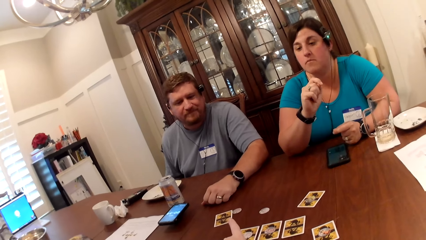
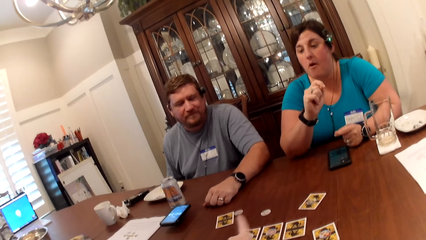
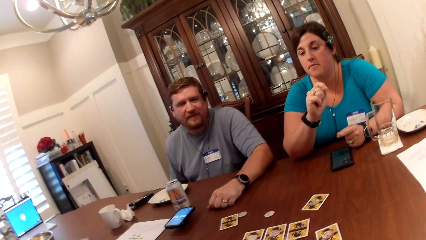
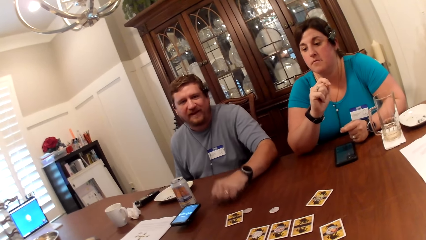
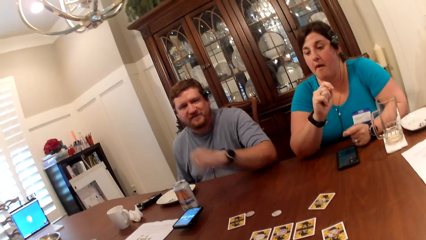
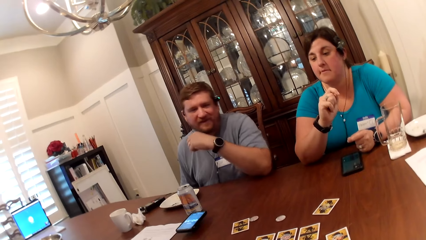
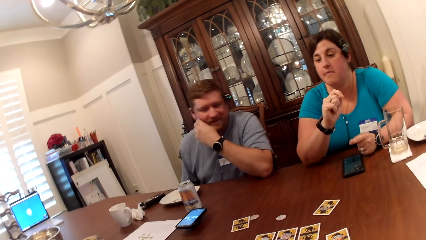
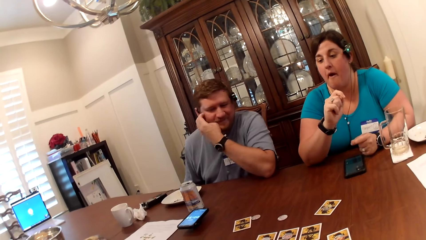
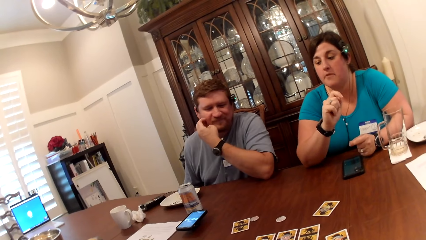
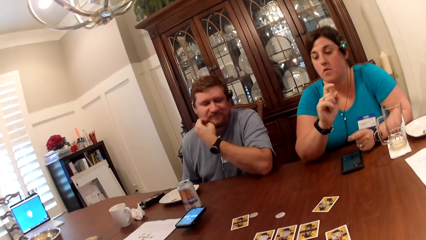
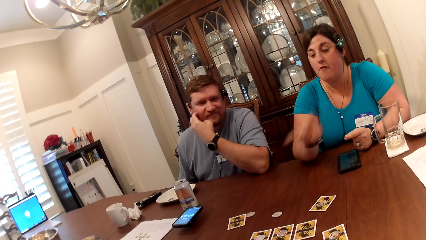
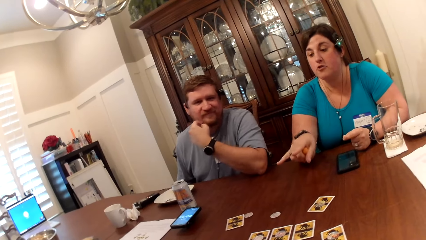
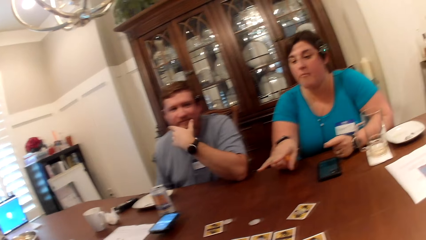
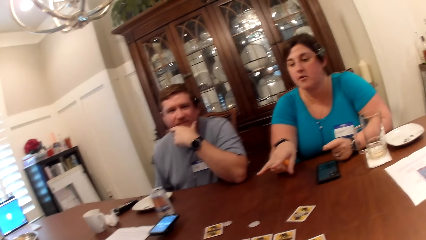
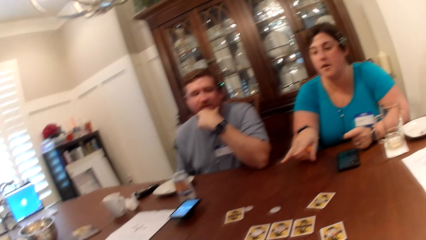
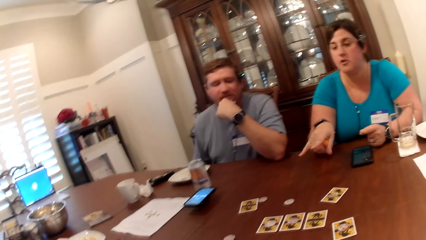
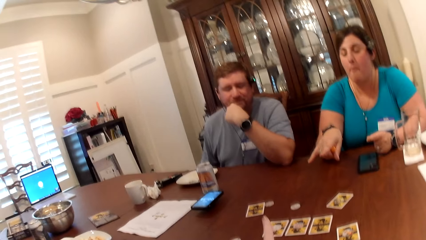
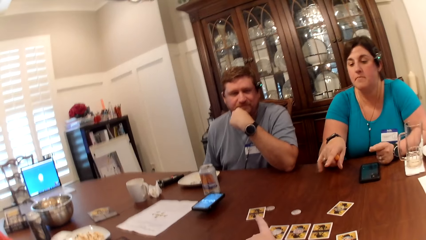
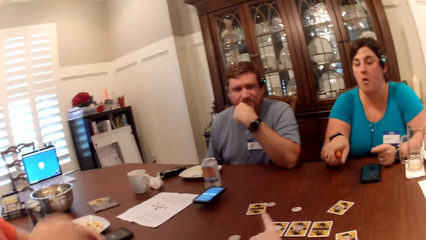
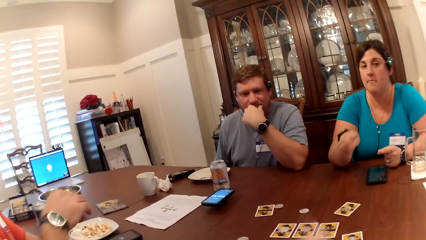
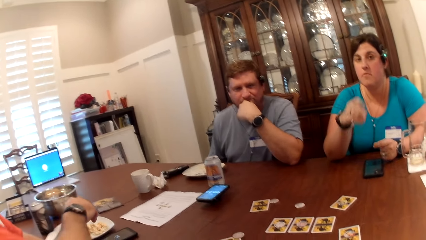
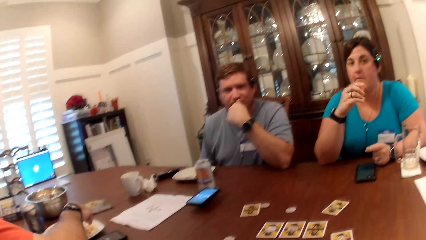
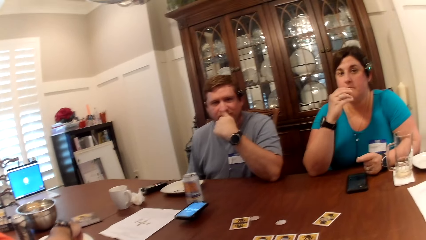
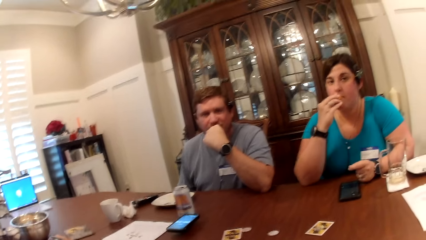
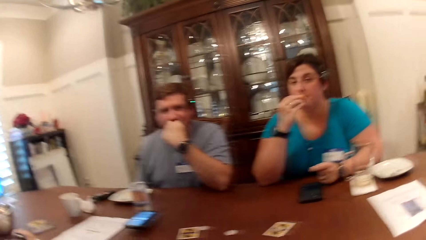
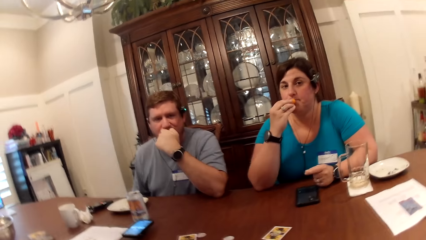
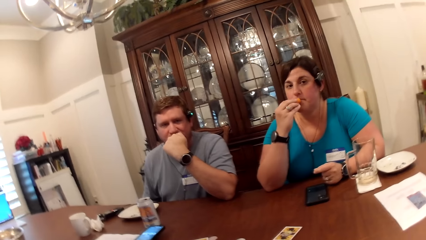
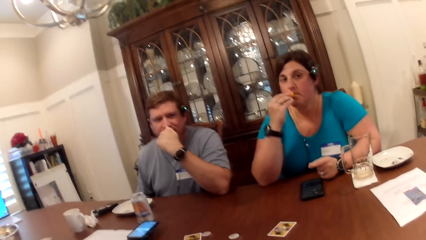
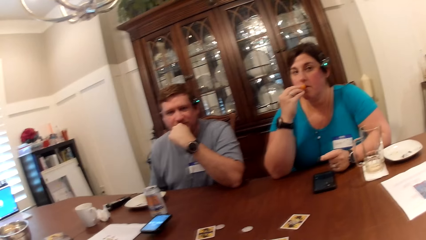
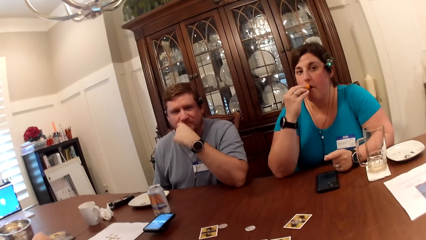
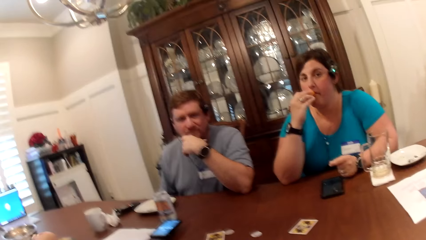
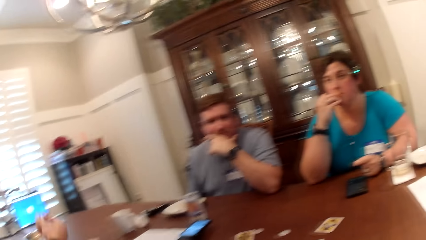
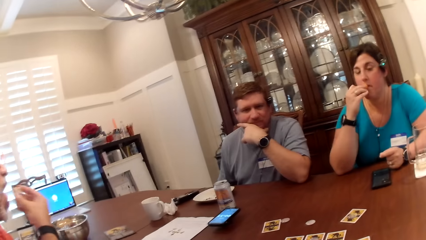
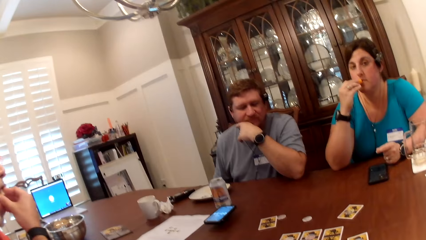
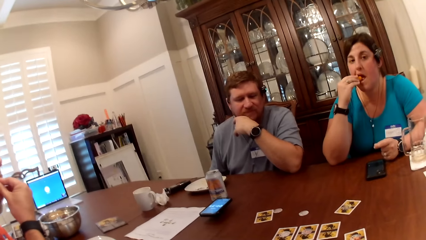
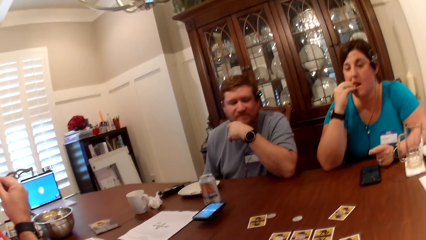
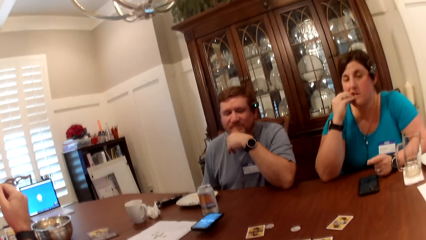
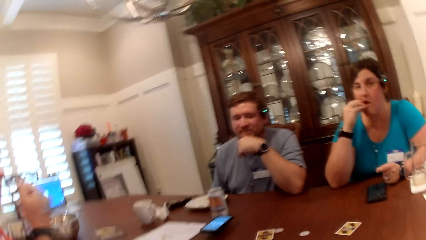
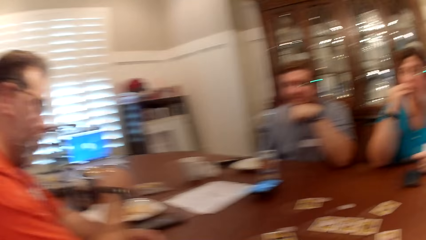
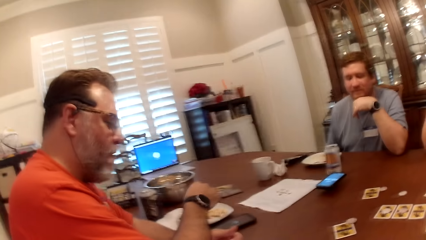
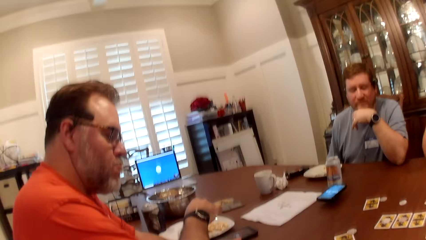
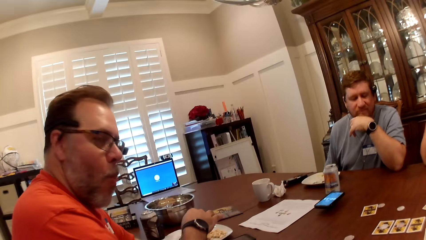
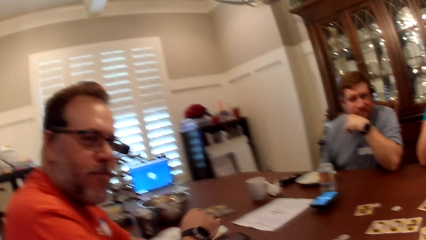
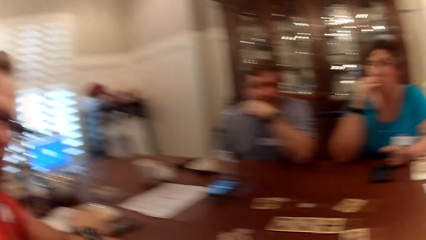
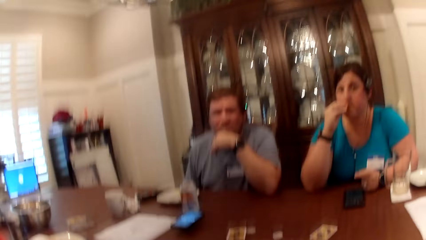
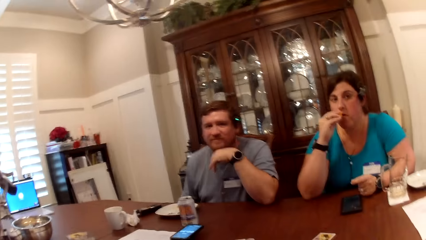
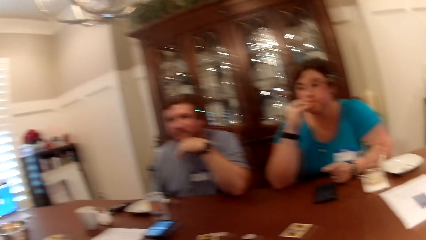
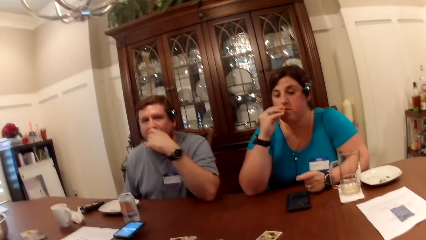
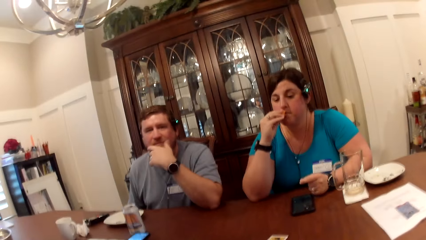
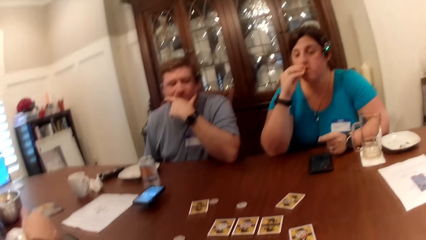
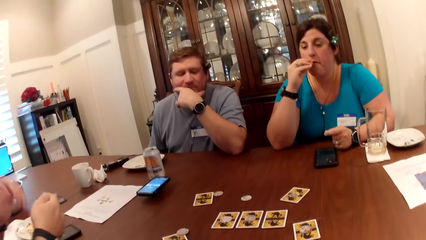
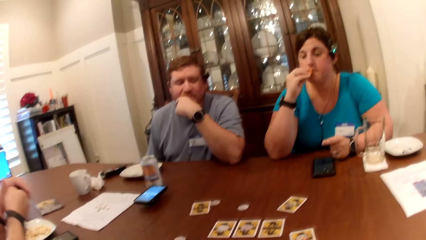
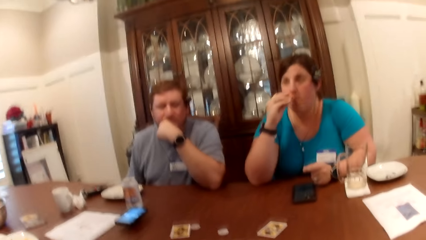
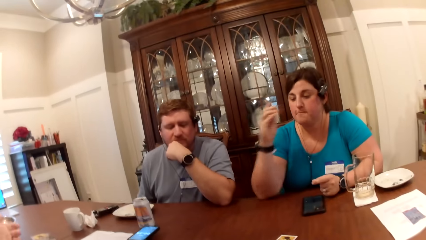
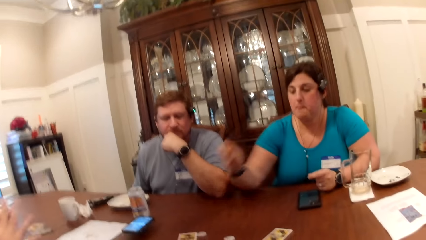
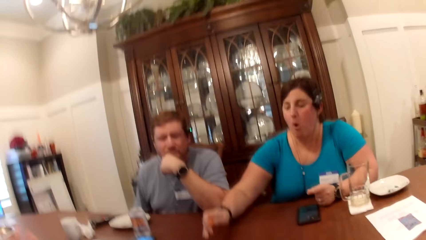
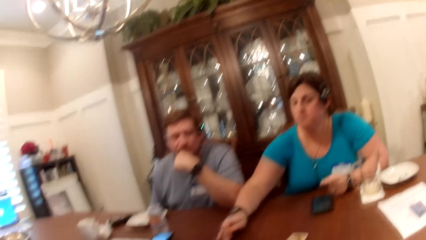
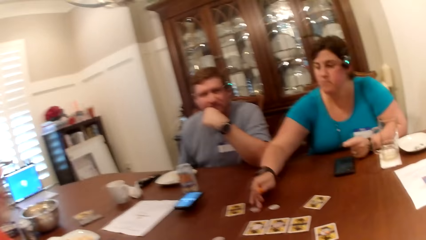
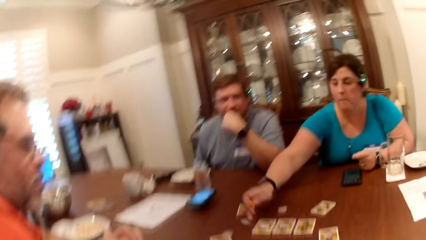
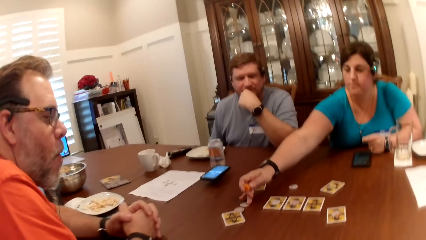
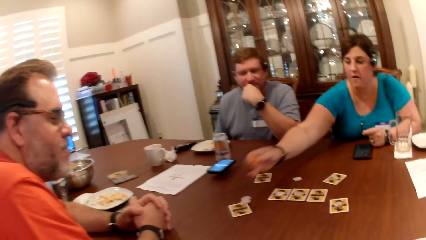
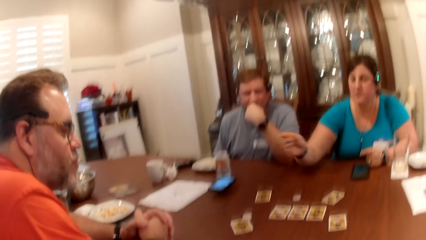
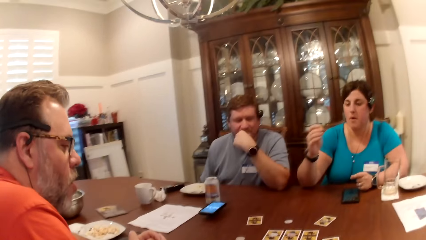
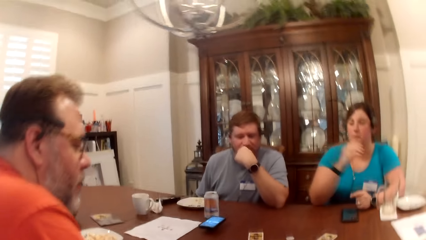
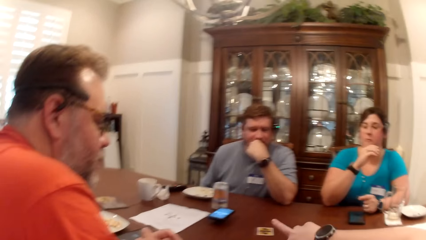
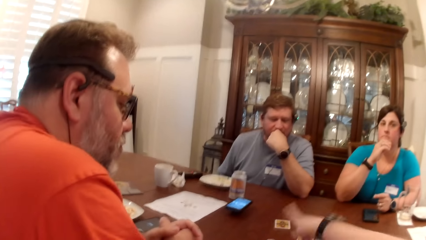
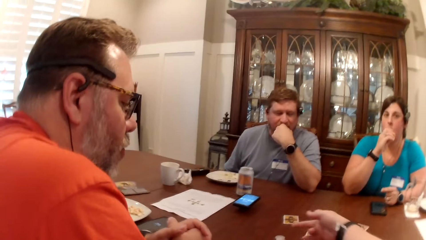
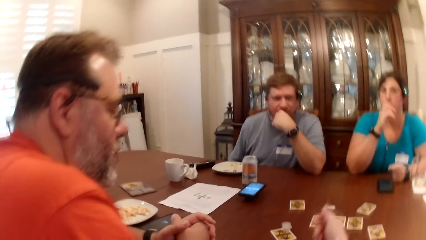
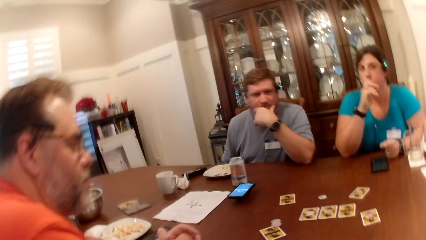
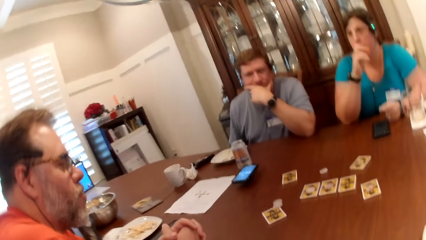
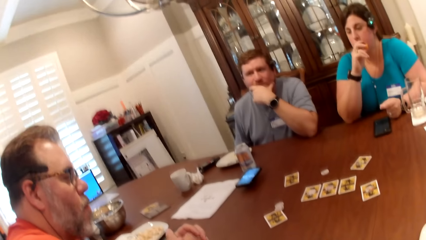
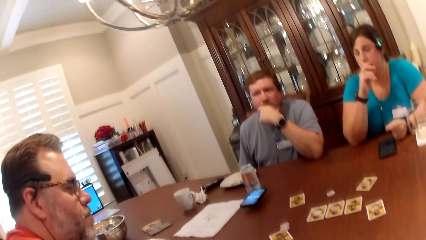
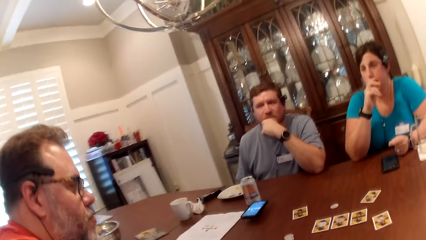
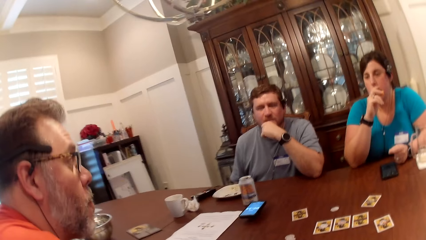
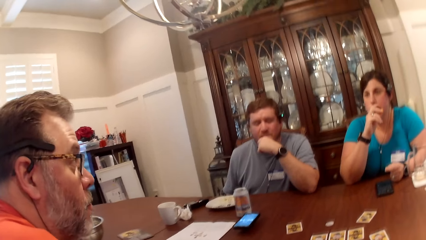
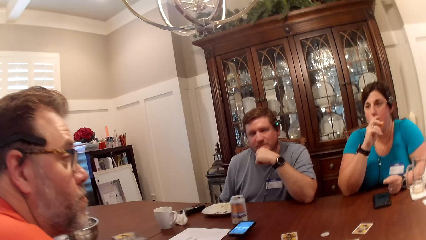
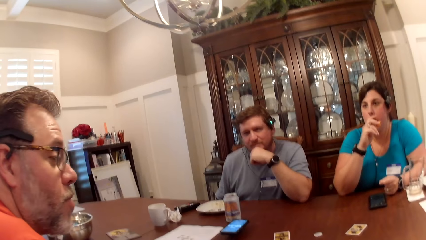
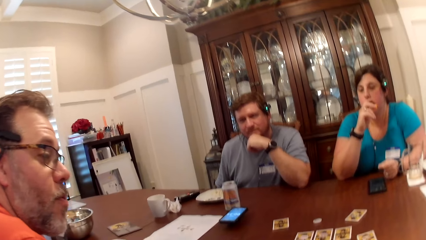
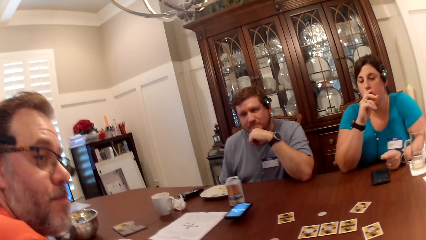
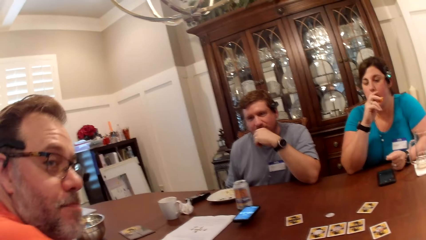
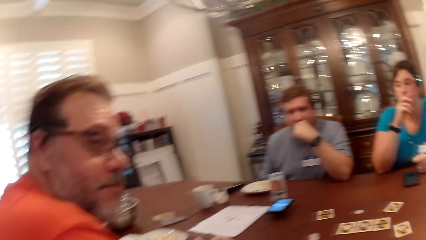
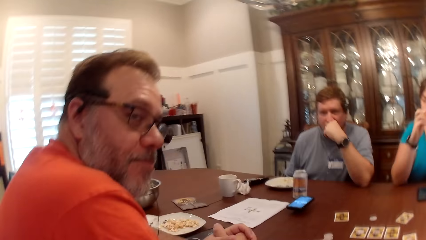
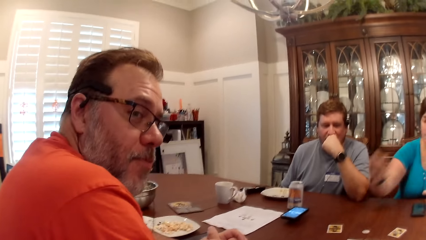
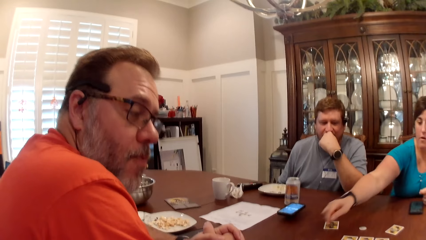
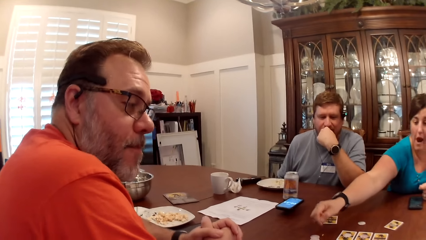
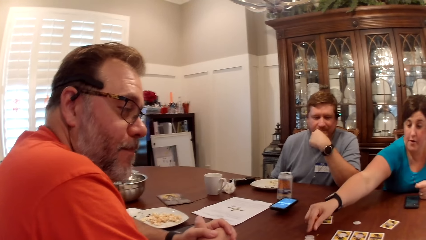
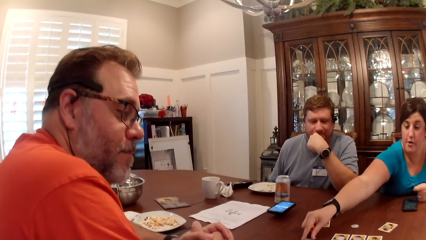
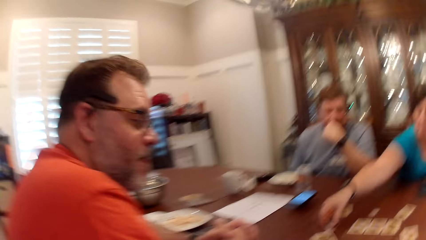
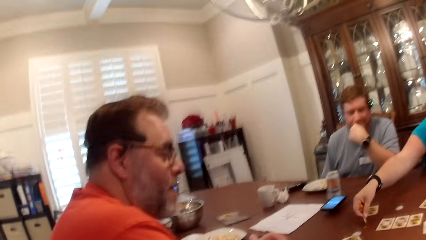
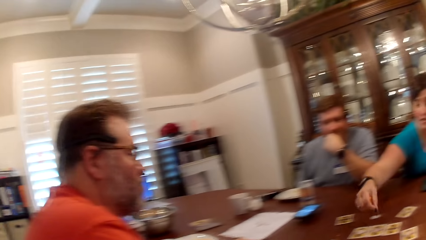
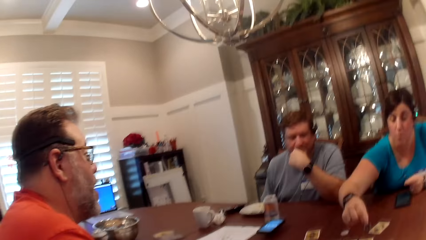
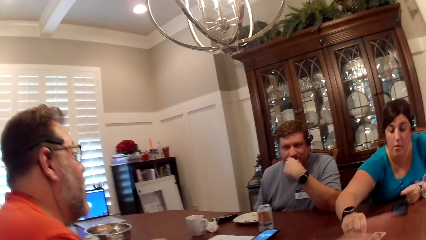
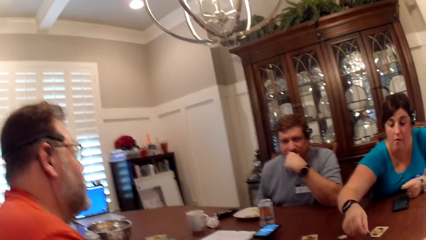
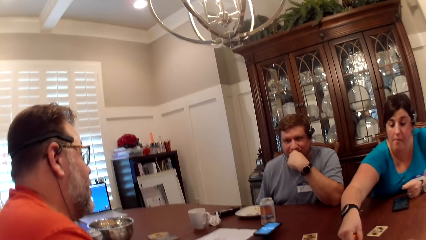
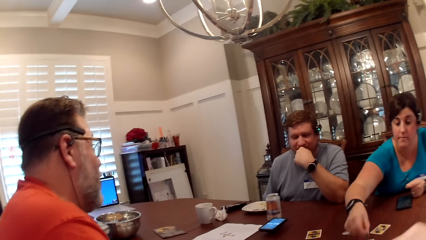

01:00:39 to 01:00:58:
A woman makes a gesture. The camera wearer turns around the room. The woman repositions a game piece on the table with her right hand. The woman makes a gesture. The camera wearer turns around the room again. The woman repositions a game piece on the table with her right hand.
